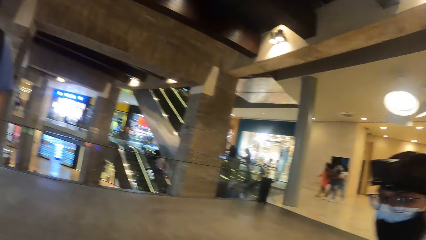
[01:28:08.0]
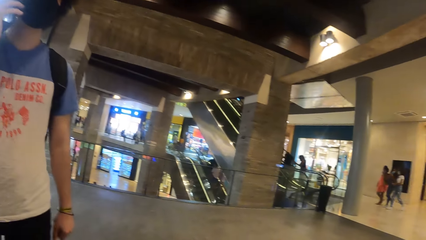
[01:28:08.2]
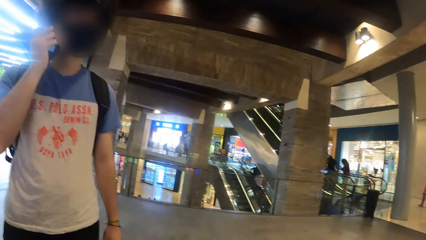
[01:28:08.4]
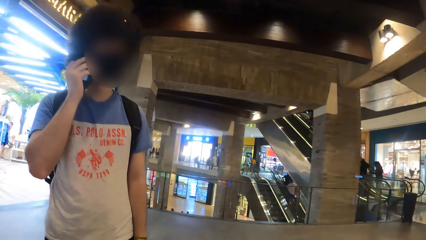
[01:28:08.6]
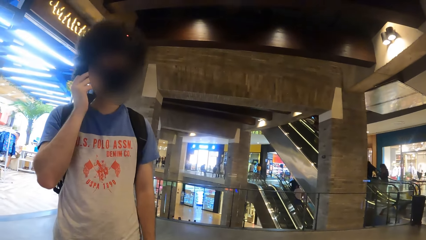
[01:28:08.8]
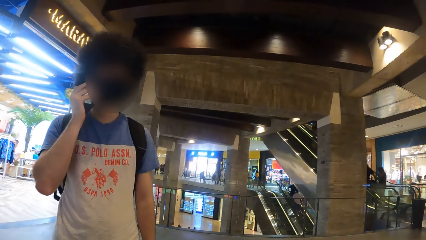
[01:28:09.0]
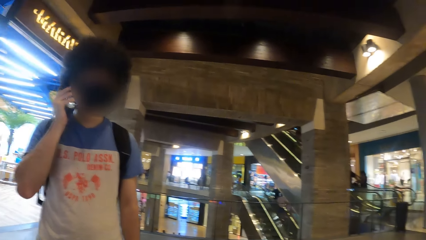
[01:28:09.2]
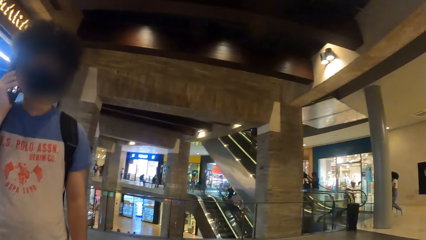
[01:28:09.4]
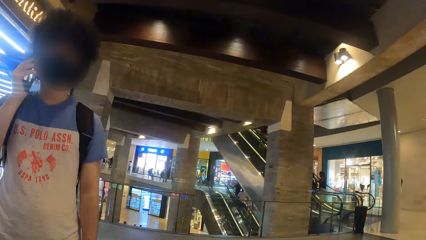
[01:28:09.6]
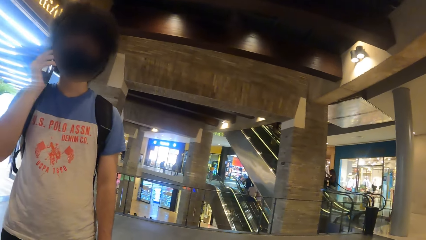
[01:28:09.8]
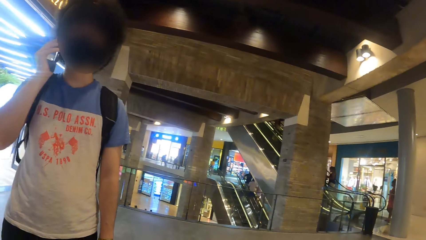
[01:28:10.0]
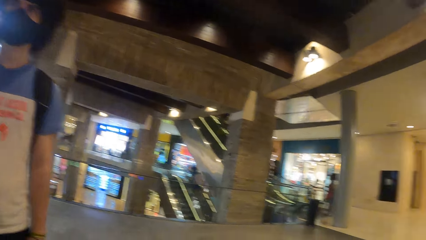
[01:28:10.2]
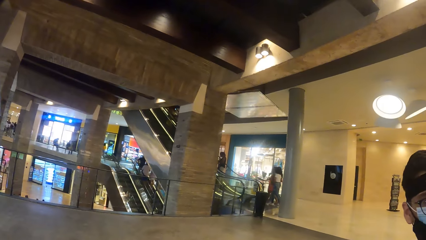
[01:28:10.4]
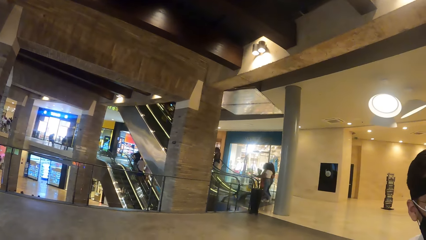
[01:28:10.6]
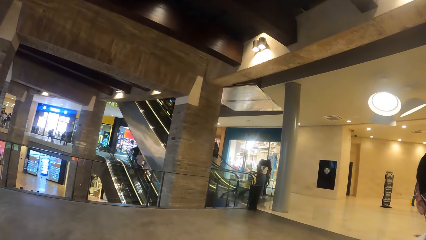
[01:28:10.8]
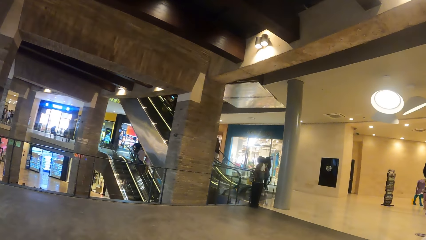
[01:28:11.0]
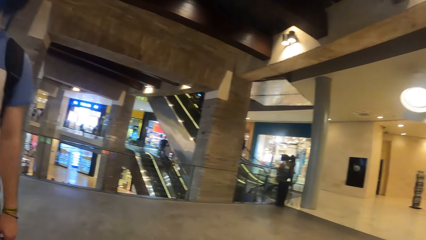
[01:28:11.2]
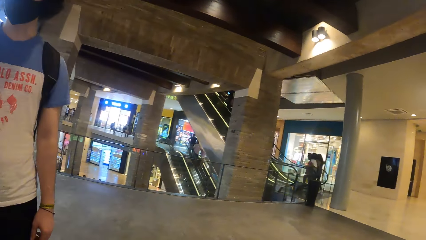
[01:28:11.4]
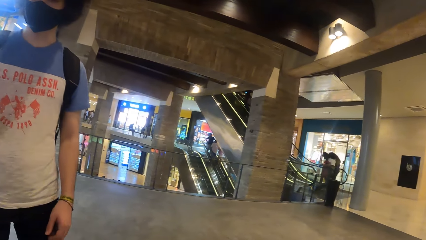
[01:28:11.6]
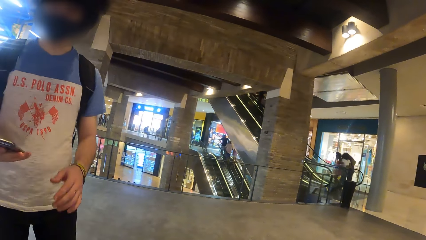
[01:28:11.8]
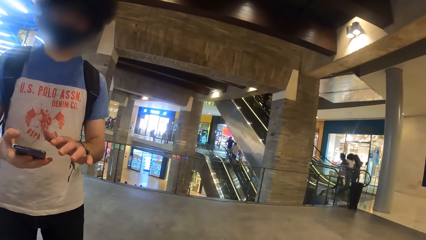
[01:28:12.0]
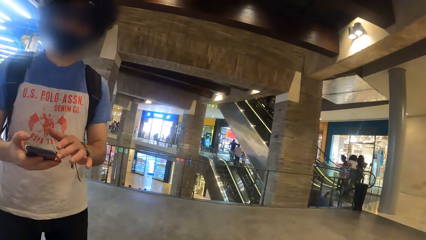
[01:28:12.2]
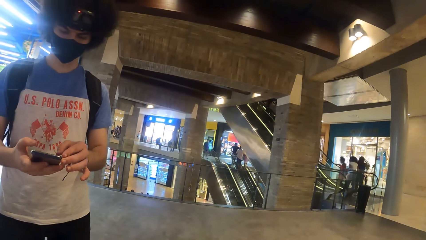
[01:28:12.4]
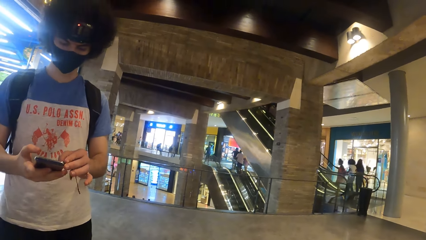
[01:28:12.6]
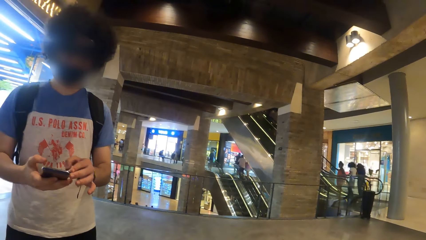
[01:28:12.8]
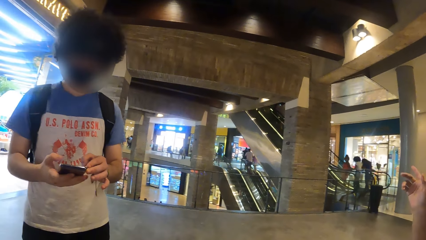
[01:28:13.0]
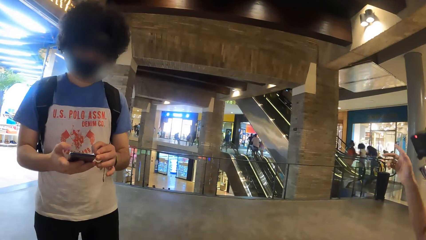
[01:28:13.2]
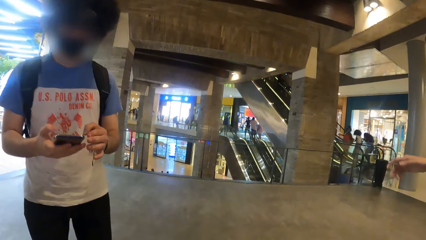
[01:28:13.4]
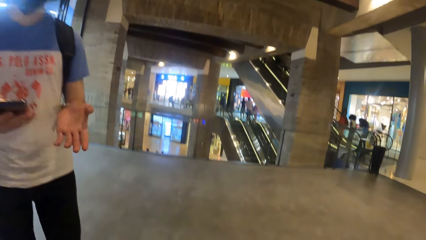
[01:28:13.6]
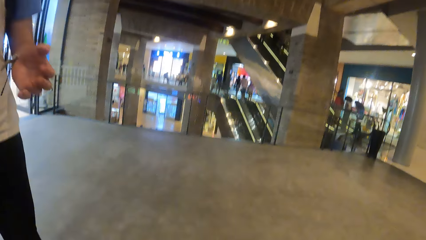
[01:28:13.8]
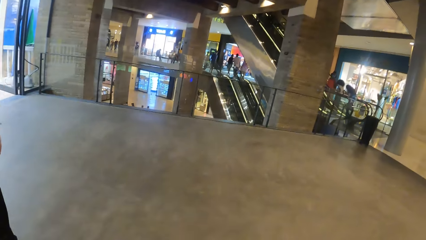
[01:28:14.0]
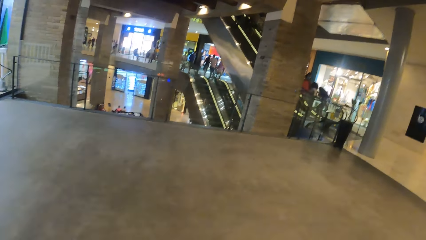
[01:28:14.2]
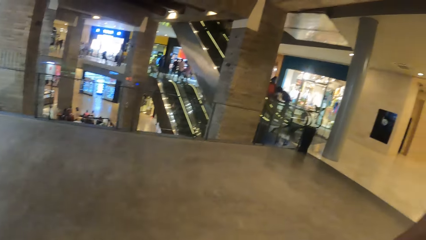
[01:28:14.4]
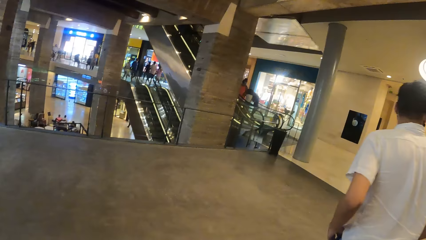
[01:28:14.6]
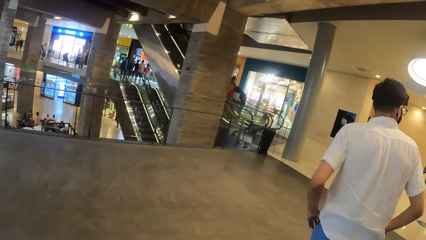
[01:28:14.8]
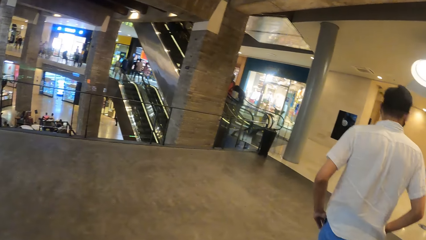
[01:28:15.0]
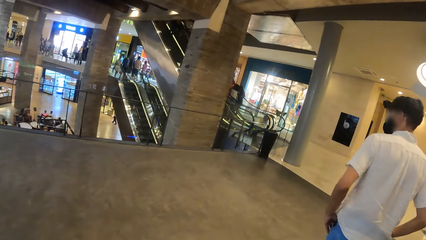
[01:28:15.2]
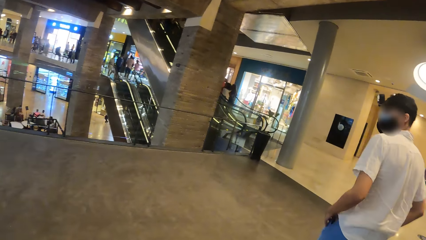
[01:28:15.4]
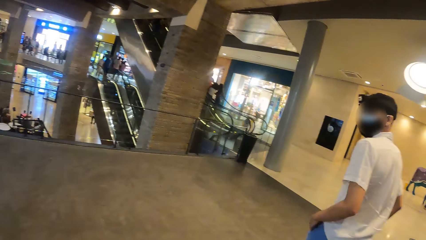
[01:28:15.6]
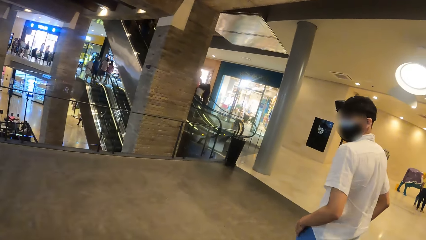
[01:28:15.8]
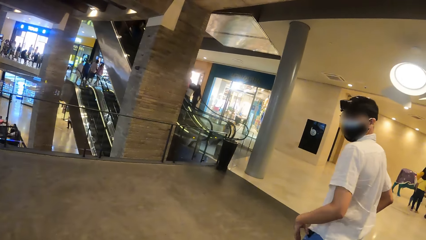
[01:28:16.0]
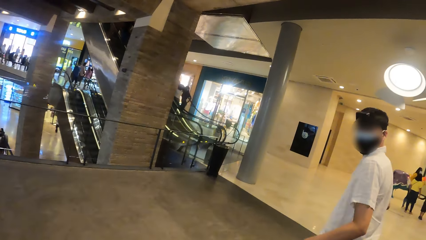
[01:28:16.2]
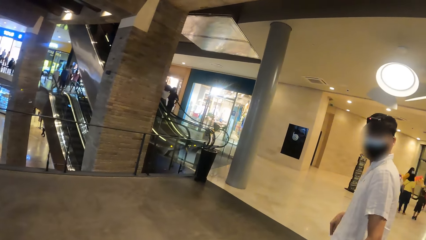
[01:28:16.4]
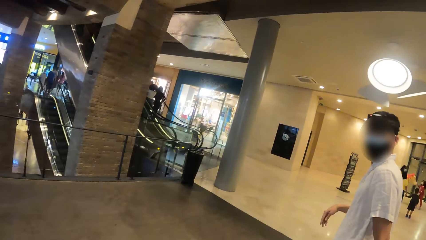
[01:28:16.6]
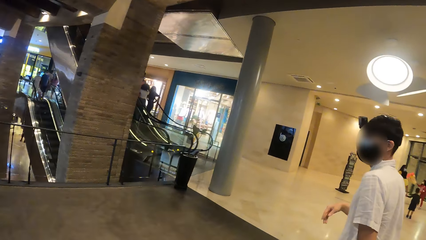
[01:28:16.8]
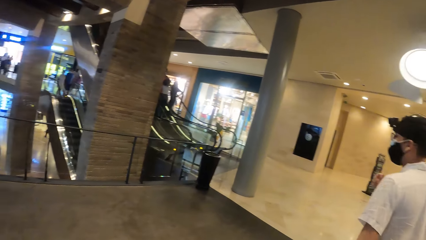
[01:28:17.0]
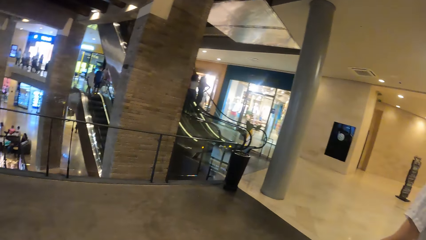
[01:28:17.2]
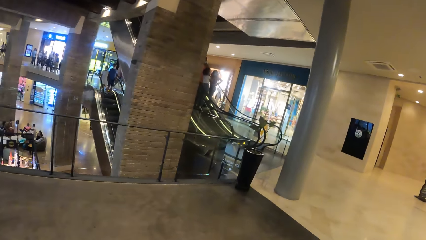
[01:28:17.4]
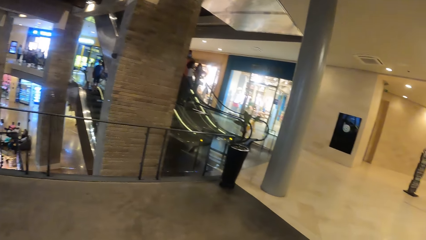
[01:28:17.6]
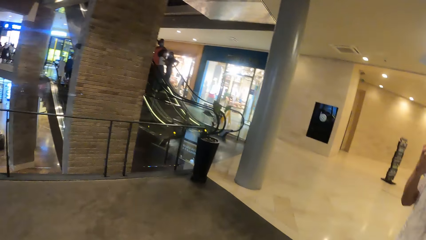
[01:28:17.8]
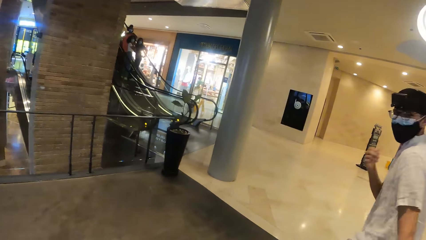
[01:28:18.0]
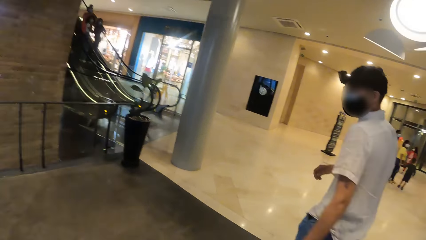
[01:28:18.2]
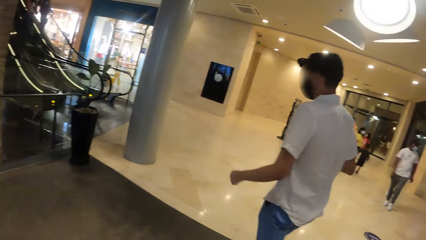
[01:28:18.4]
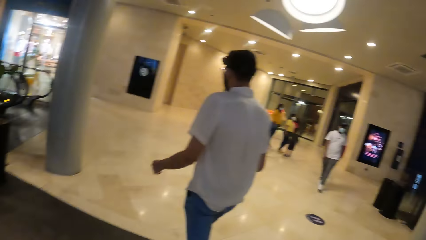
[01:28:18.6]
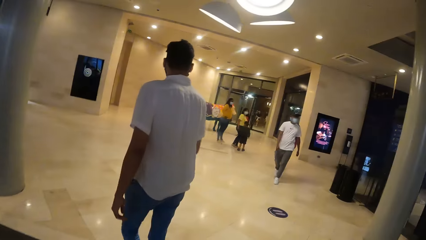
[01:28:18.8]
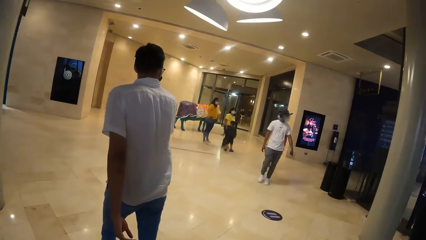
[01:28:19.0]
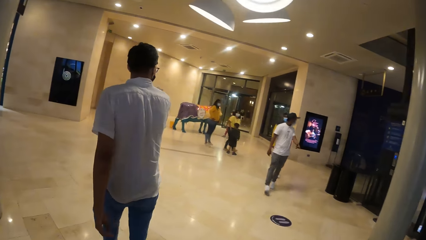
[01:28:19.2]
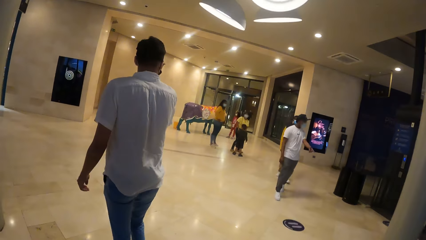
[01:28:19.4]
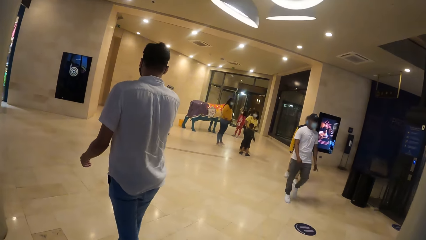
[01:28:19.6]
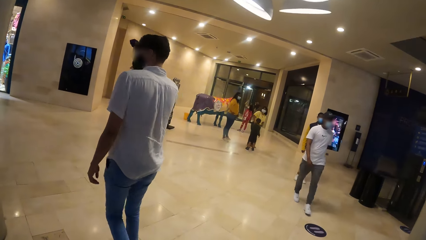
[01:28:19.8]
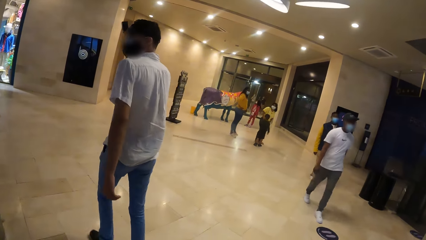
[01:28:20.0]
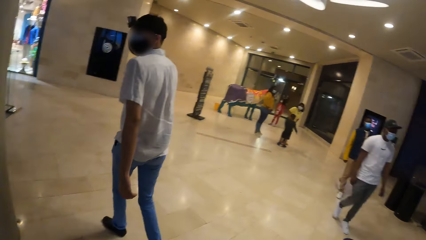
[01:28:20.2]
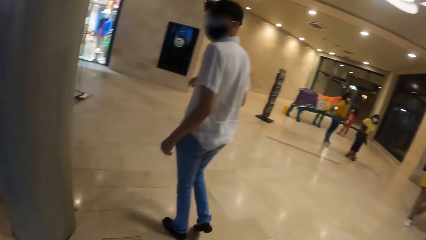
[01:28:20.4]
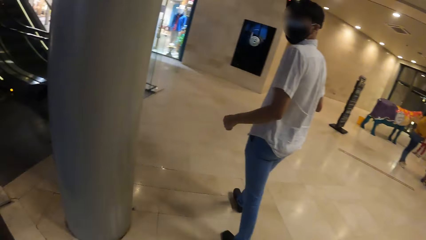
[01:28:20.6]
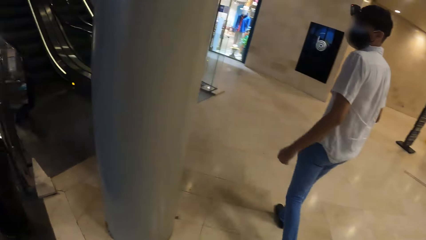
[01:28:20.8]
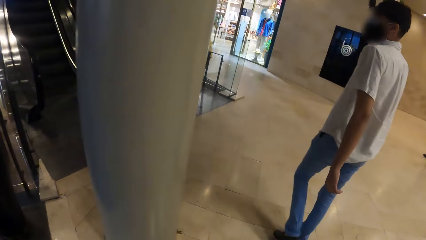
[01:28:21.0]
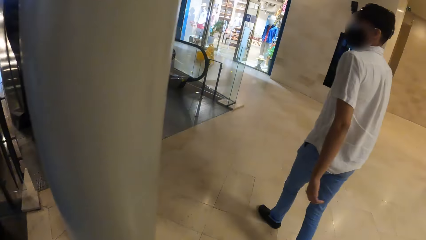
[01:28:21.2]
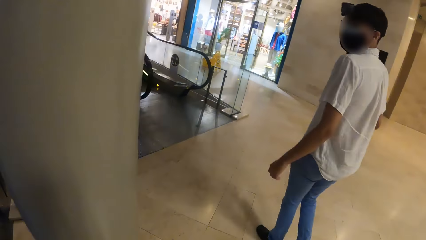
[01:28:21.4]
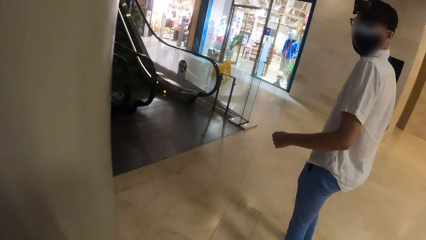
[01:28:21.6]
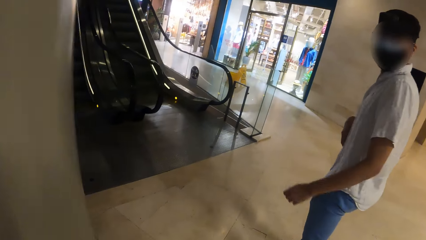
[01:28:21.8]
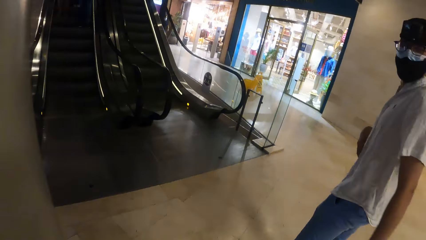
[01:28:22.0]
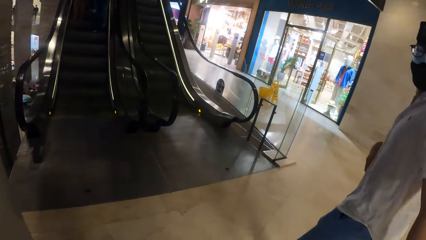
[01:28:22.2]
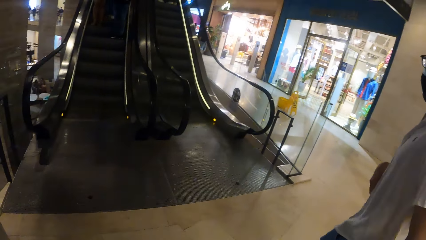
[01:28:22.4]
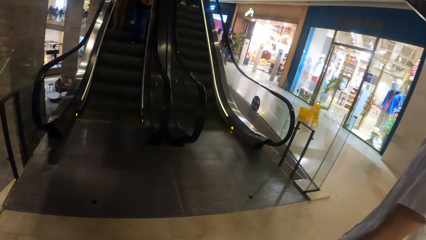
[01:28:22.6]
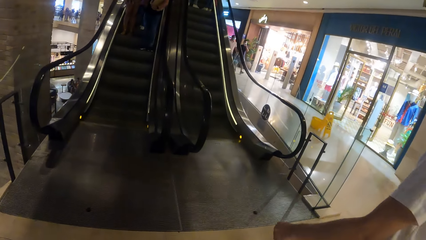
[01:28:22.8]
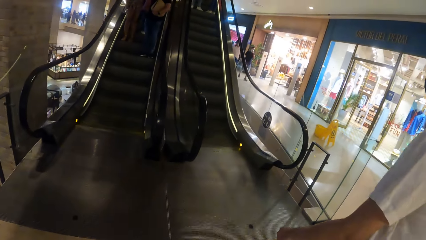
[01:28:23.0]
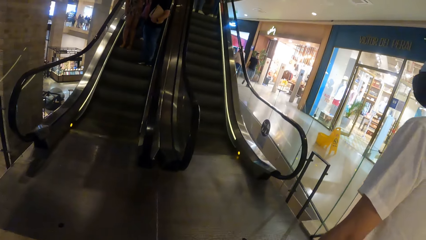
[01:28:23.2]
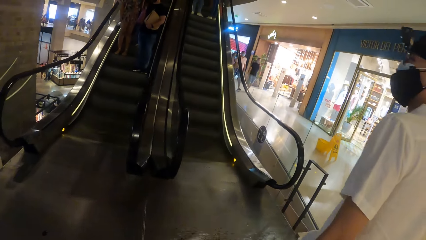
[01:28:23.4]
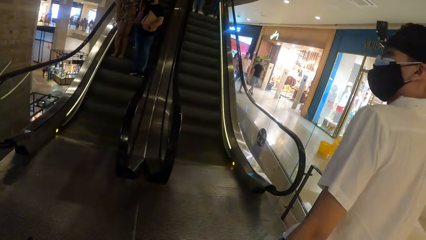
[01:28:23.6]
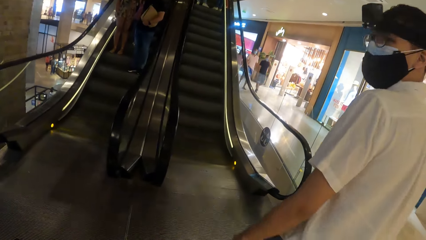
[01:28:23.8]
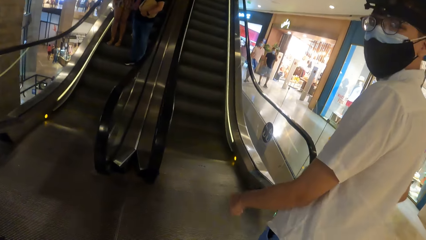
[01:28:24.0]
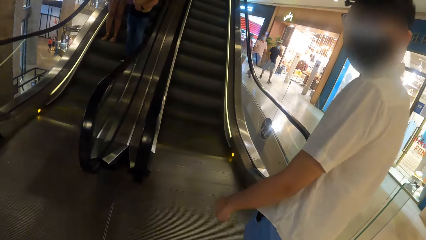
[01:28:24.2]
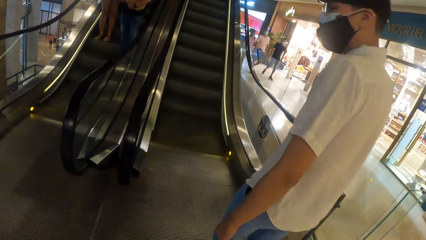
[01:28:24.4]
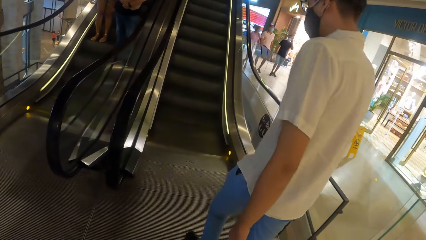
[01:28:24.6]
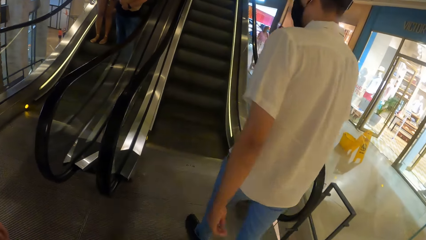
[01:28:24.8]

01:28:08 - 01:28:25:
A man operates the mobile phone in his right hand with his left hand. The camera wearer walks in the building. They walk towards an escalator with another man and the first man. They interact with the other man.
